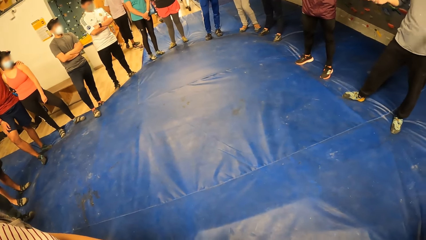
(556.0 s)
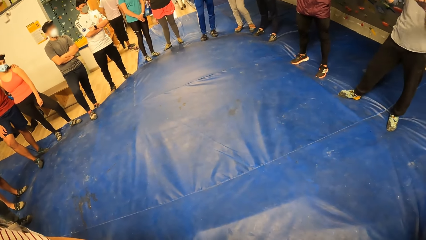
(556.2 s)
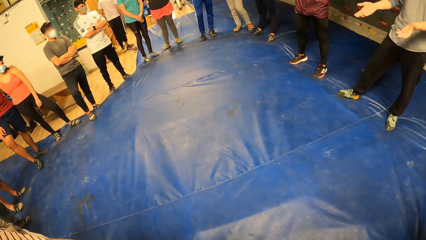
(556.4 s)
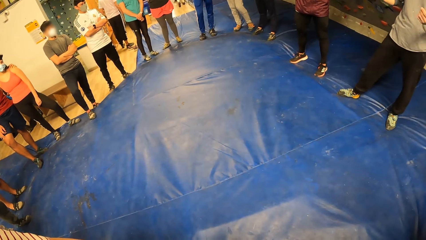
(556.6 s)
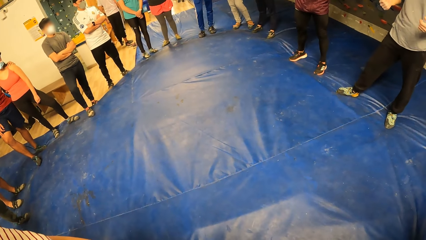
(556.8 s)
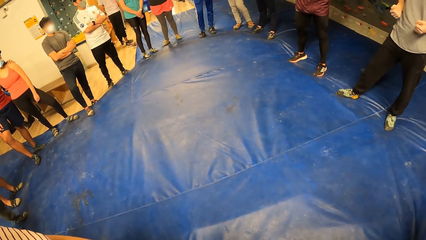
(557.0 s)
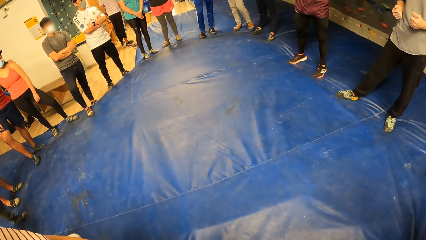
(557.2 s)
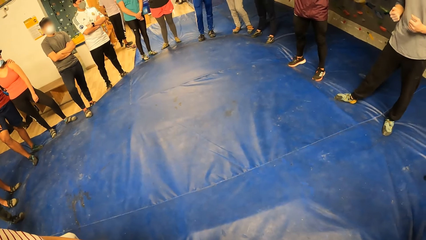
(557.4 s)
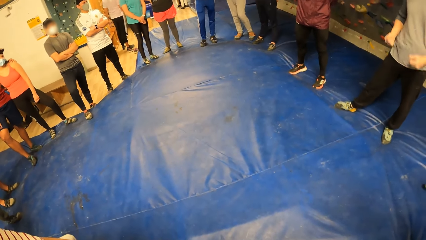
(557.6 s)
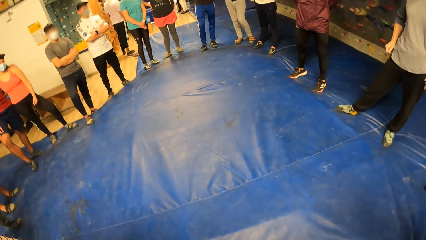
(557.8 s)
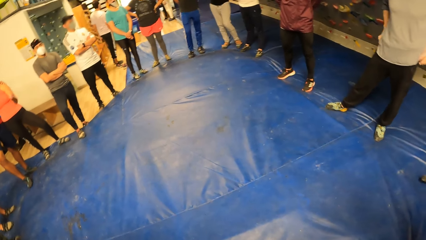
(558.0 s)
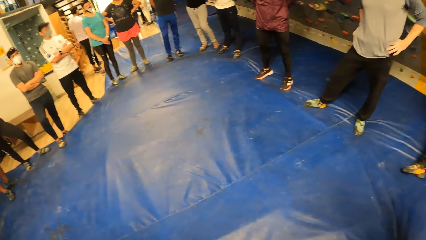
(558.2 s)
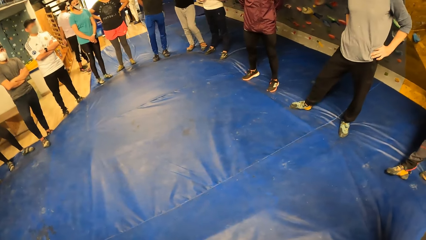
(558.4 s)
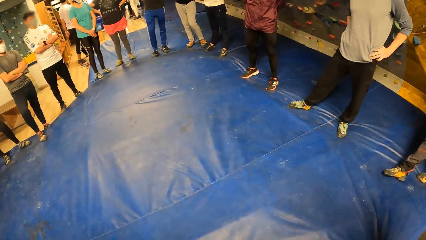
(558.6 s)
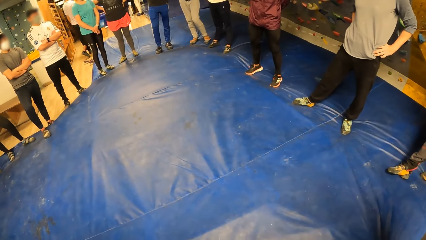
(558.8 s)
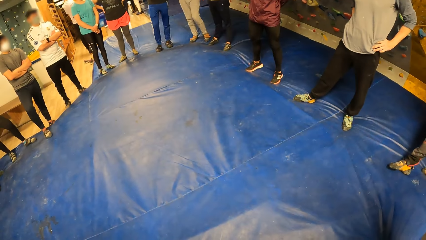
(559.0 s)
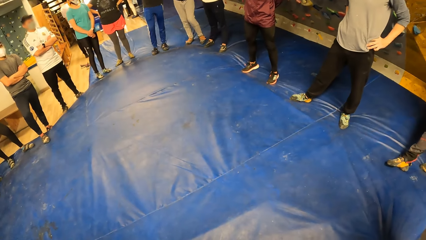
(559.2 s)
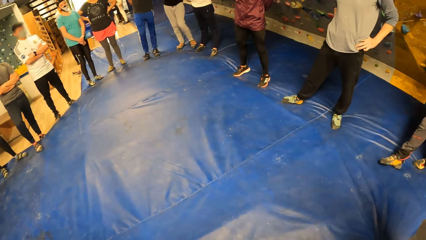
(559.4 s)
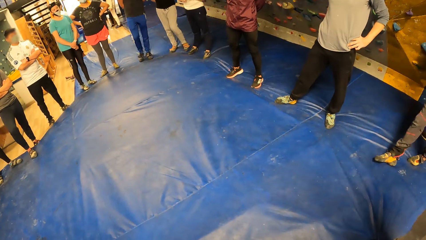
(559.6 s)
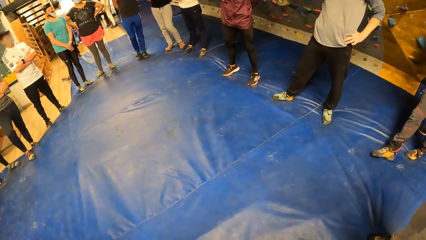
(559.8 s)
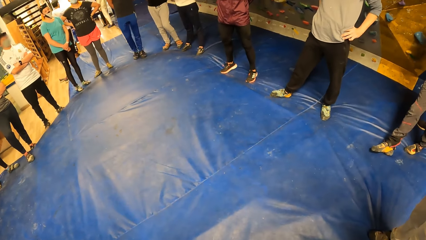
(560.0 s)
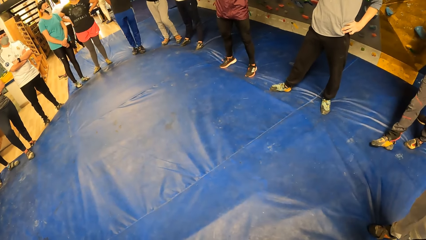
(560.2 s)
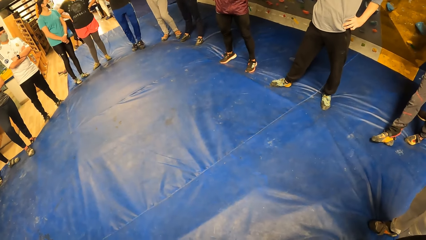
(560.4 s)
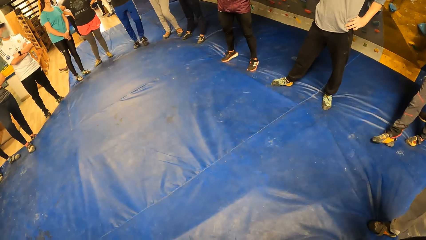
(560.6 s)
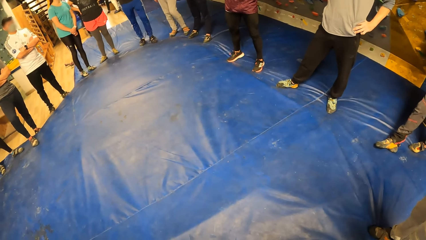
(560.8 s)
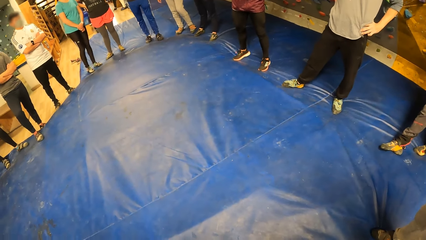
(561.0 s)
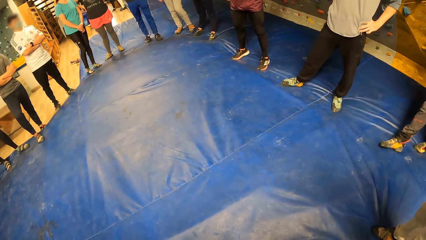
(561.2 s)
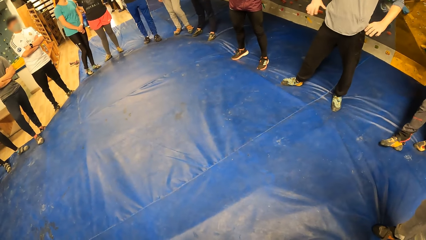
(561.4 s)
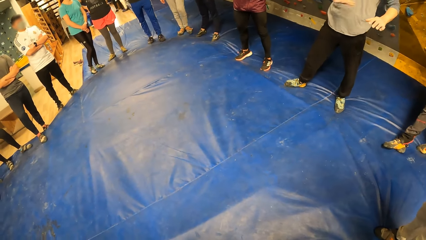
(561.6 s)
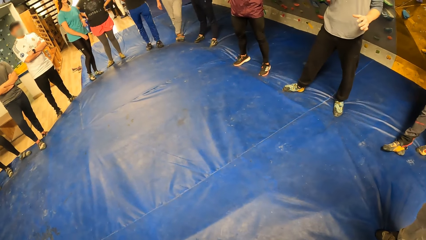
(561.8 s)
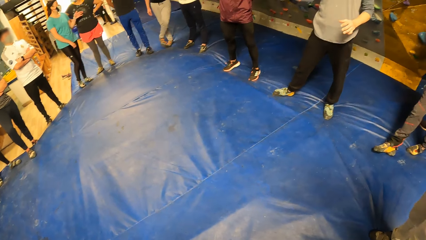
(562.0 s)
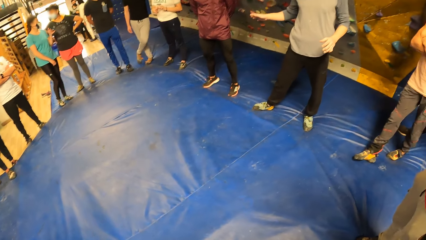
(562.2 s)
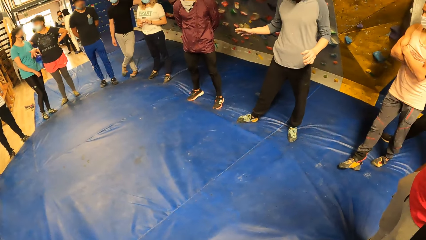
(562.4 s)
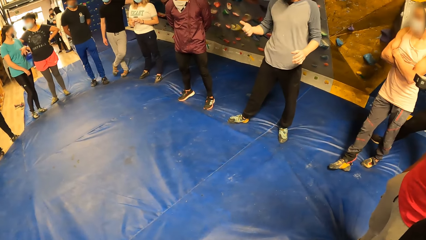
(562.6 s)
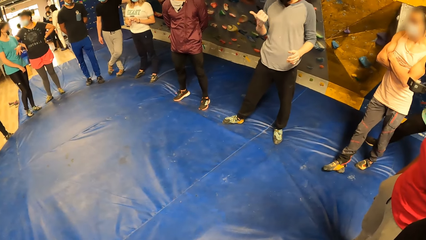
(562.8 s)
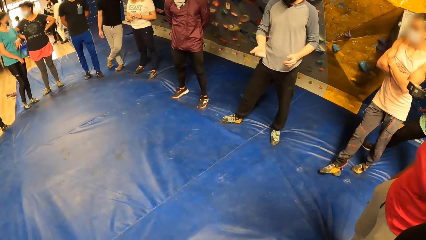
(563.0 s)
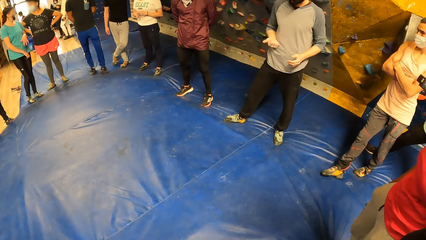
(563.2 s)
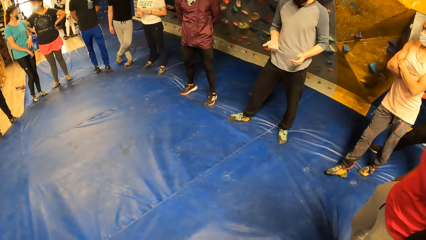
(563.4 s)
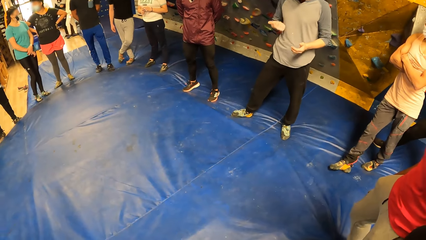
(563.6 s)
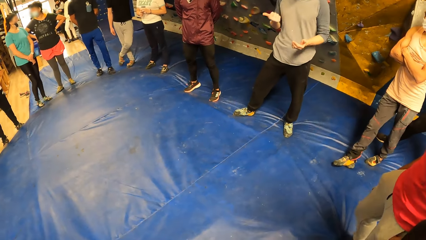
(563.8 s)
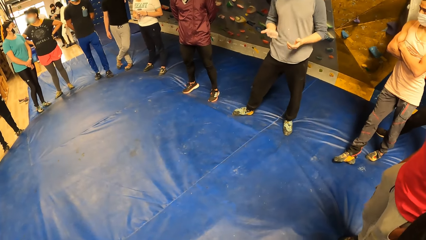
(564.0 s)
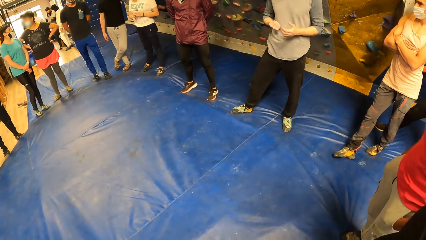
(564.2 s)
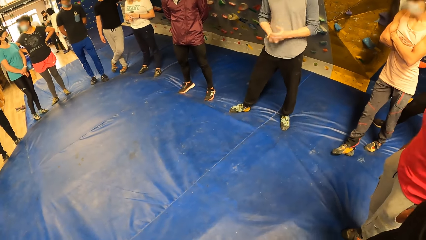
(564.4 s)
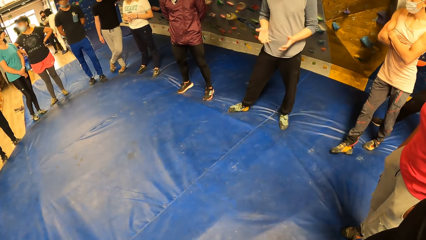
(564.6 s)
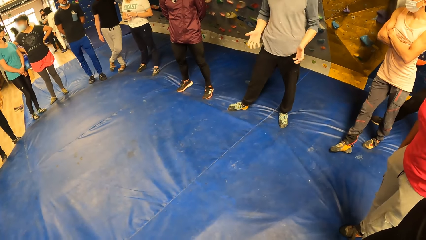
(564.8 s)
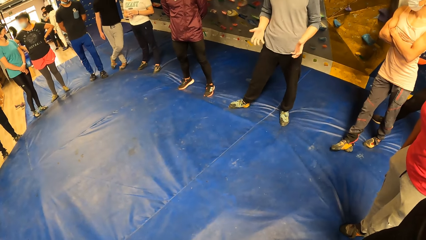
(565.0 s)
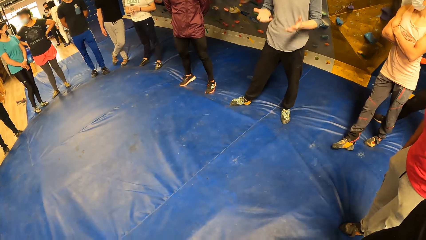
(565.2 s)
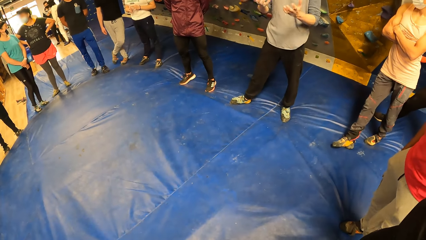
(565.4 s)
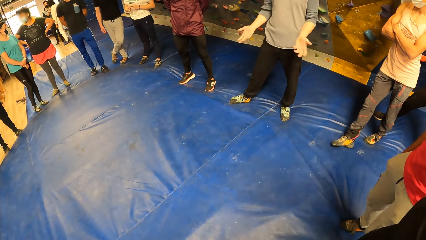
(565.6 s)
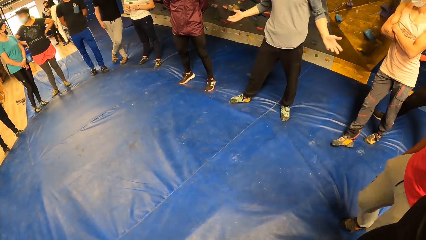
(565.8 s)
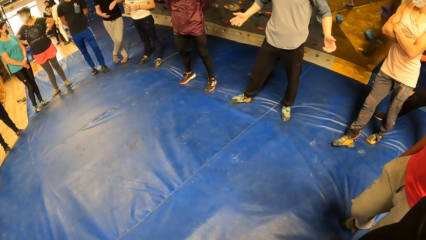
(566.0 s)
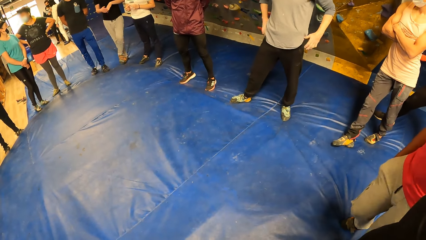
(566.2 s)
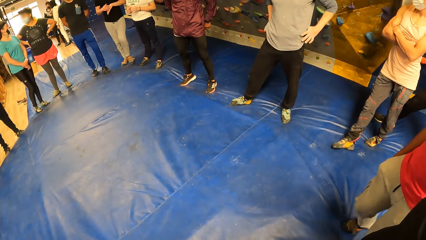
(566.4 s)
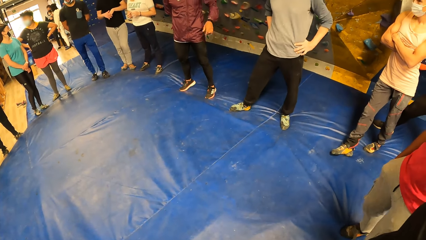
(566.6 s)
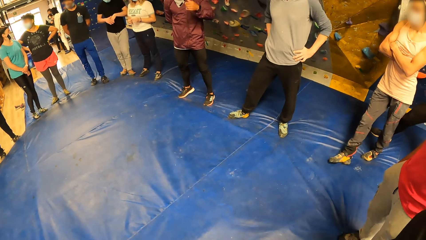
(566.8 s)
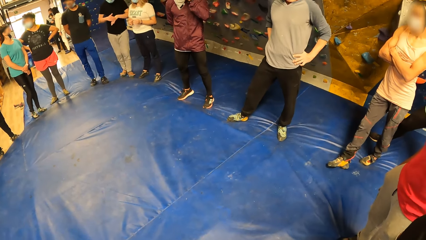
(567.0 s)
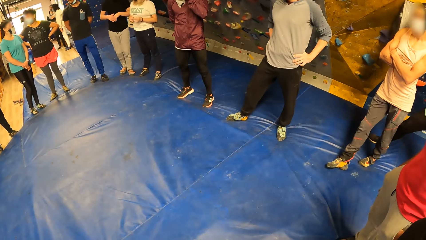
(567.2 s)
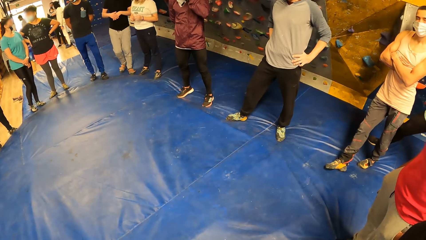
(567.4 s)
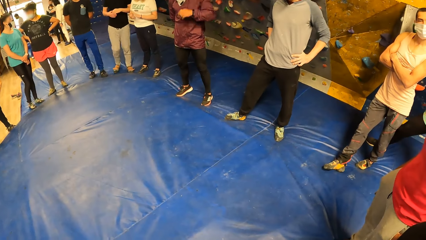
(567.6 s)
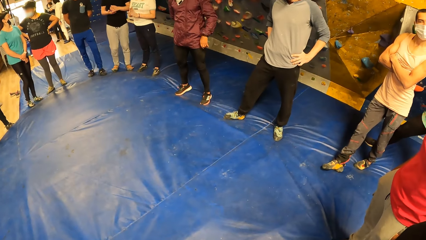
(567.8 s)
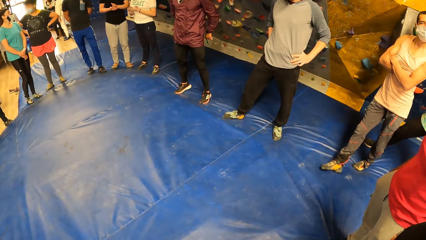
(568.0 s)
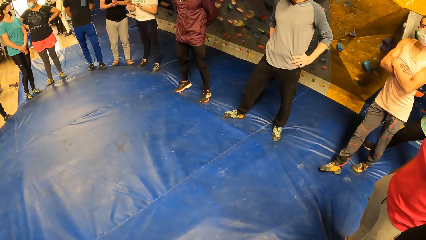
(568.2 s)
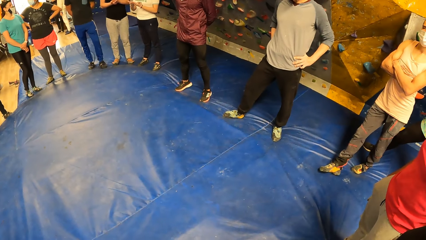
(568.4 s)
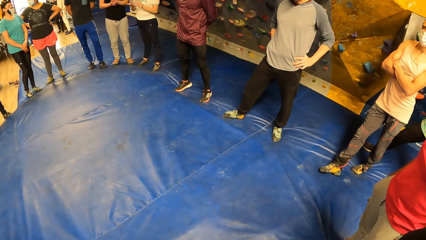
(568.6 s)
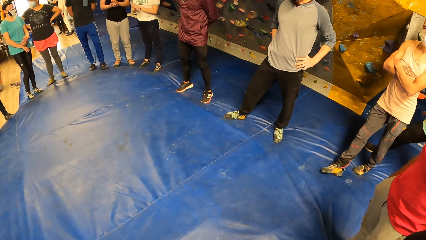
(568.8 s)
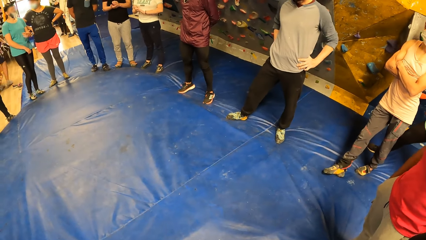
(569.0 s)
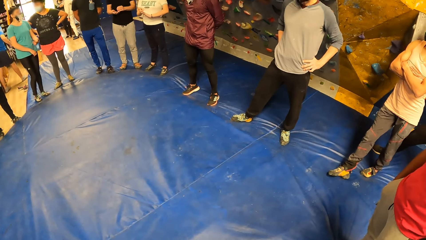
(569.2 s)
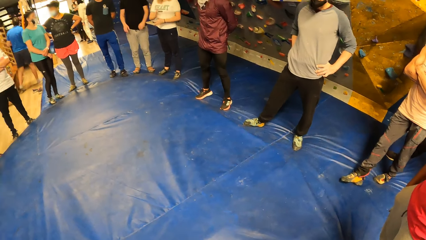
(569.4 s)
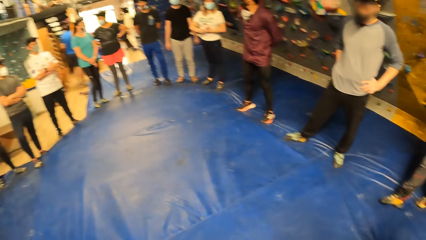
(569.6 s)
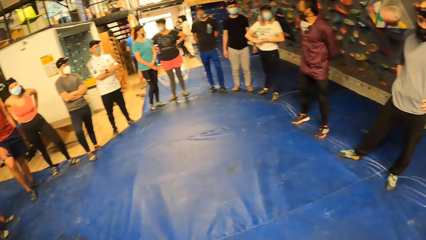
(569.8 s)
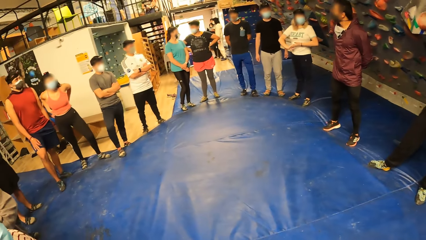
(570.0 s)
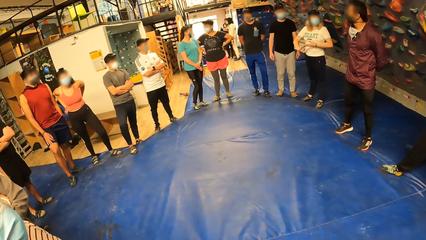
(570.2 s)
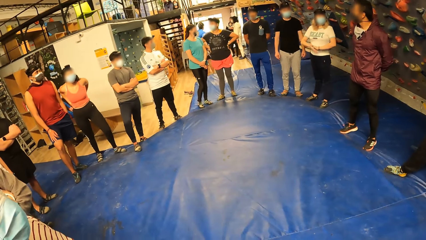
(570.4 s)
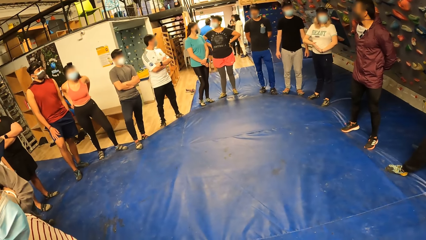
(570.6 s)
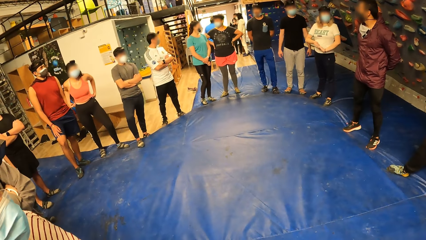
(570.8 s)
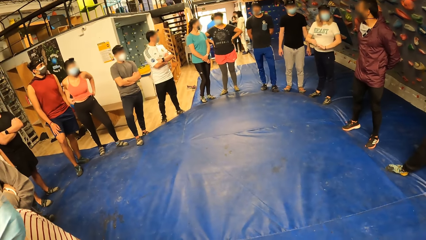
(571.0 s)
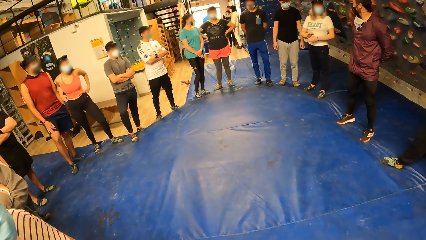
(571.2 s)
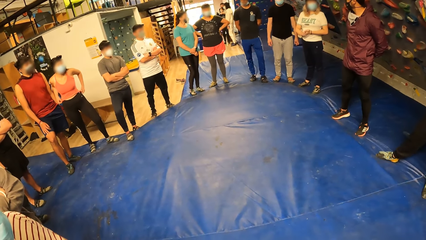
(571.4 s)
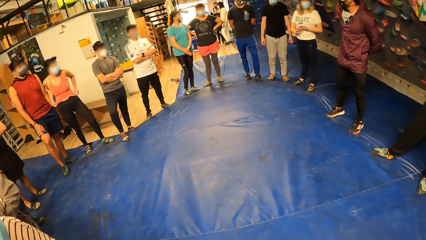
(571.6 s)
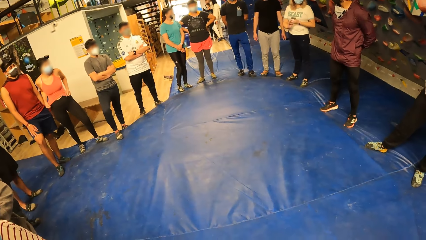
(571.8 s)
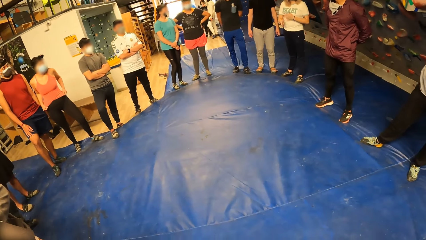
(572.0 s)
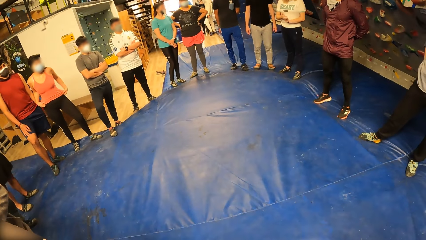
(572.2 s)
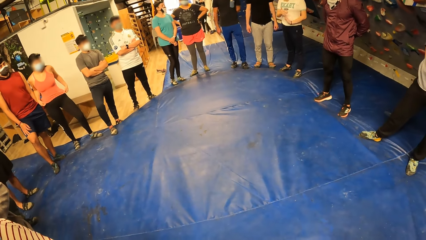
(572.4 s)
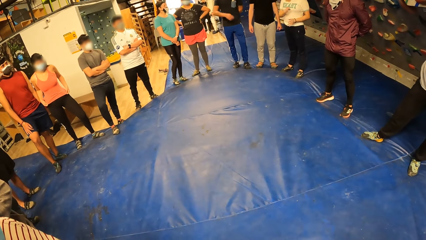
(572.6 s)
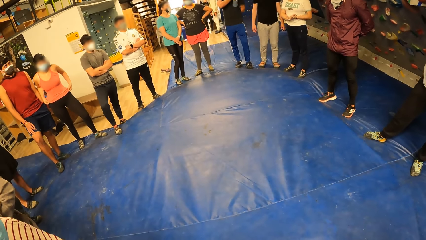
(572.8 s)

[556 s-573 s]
A lady touches the face with the left hand. A man walks in the room. Another lady interacts with a third lady. Another man rubs the hand. The camera wearer stares at the wall.
